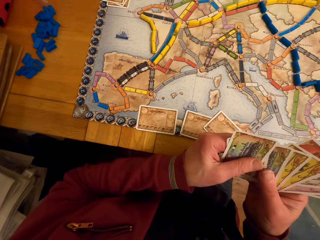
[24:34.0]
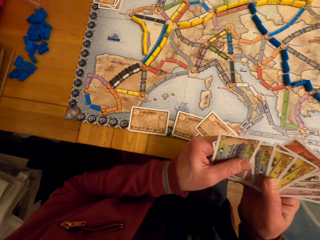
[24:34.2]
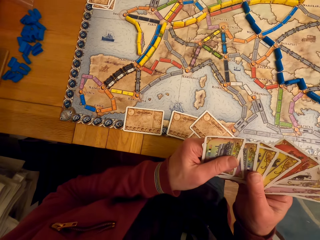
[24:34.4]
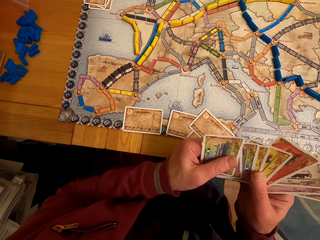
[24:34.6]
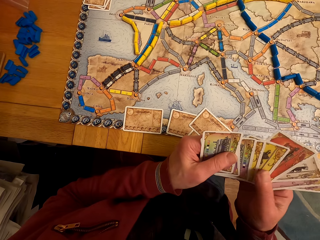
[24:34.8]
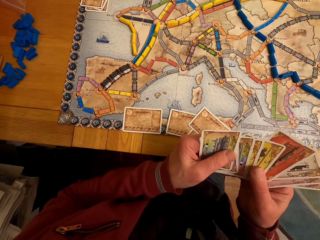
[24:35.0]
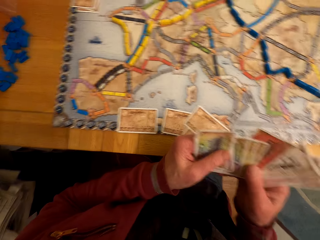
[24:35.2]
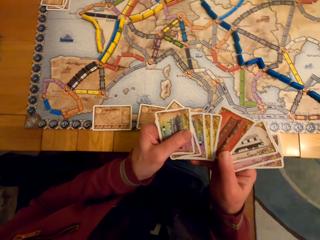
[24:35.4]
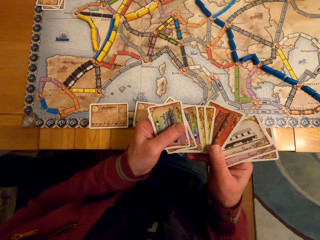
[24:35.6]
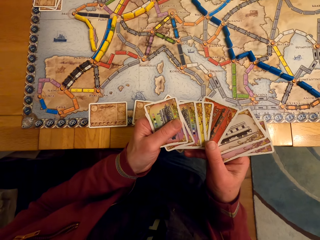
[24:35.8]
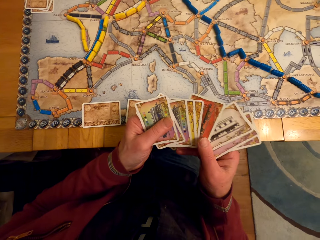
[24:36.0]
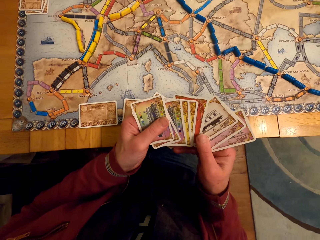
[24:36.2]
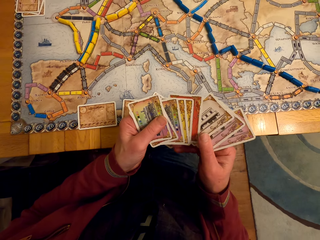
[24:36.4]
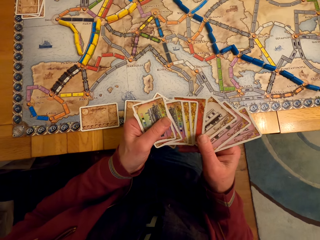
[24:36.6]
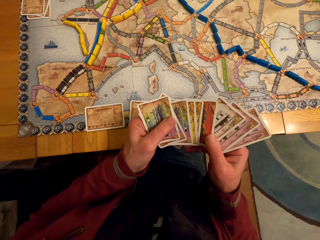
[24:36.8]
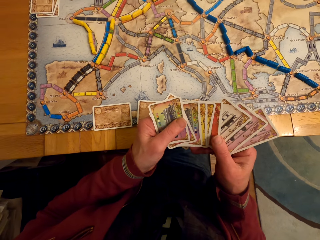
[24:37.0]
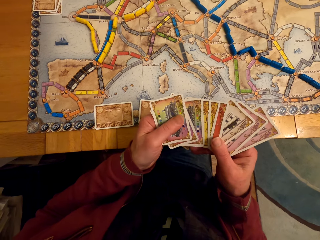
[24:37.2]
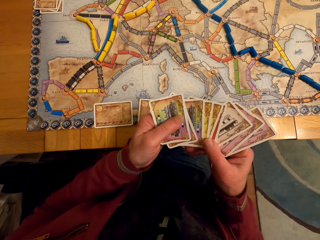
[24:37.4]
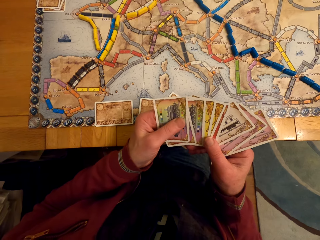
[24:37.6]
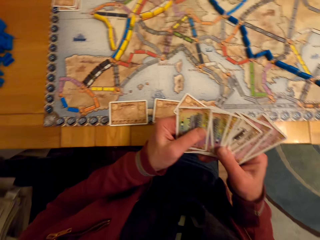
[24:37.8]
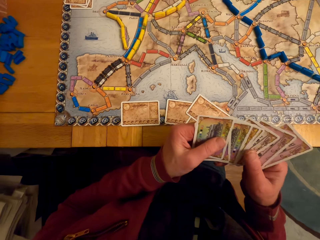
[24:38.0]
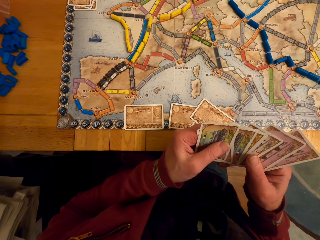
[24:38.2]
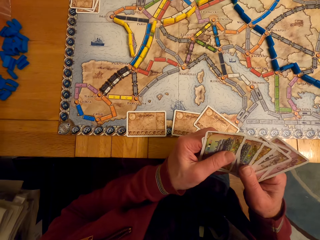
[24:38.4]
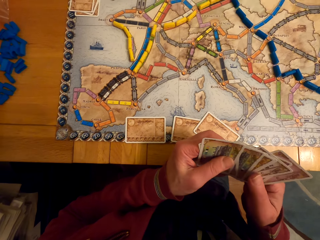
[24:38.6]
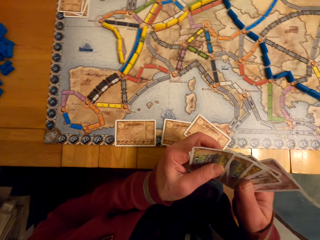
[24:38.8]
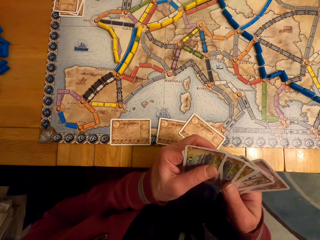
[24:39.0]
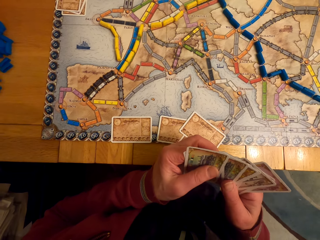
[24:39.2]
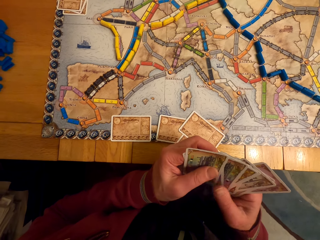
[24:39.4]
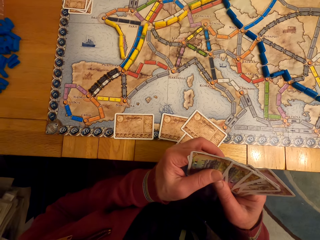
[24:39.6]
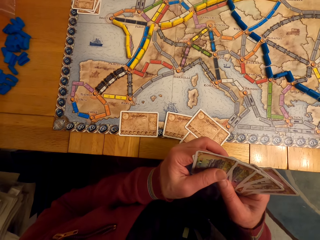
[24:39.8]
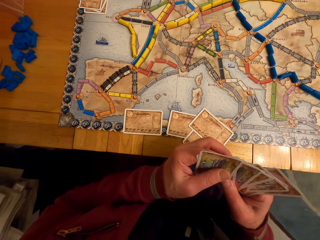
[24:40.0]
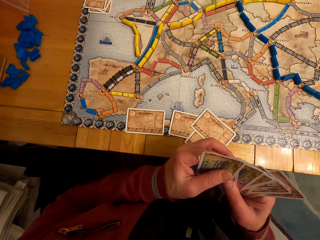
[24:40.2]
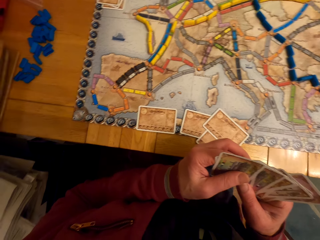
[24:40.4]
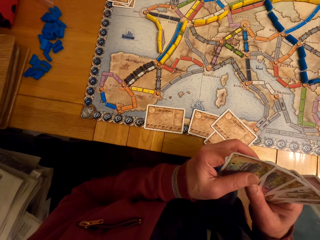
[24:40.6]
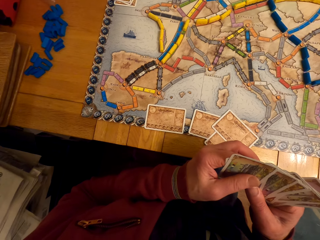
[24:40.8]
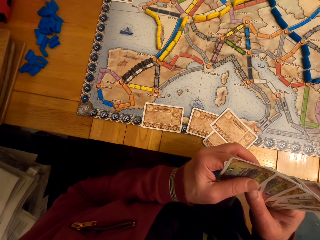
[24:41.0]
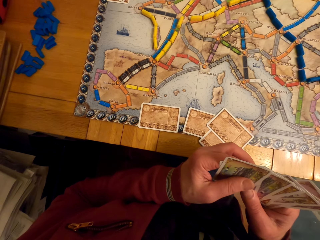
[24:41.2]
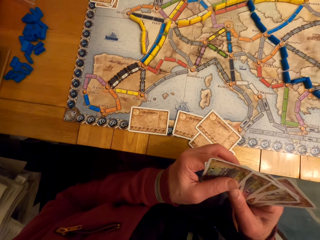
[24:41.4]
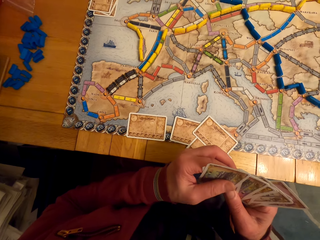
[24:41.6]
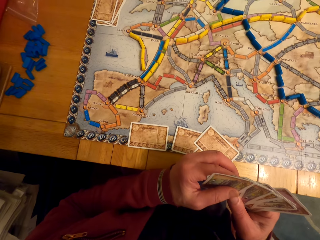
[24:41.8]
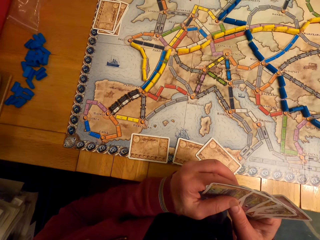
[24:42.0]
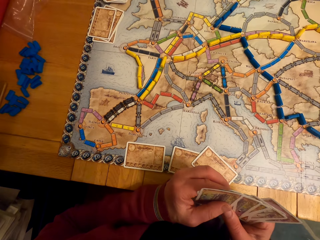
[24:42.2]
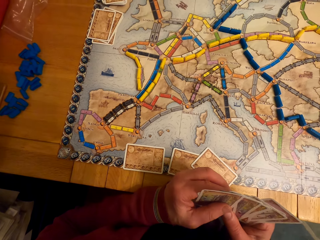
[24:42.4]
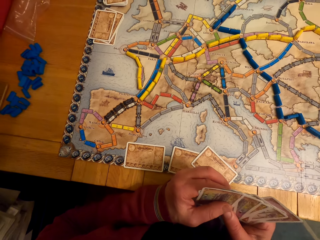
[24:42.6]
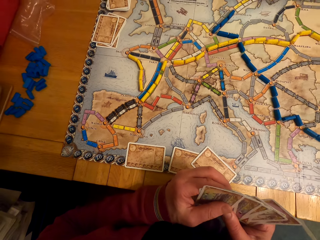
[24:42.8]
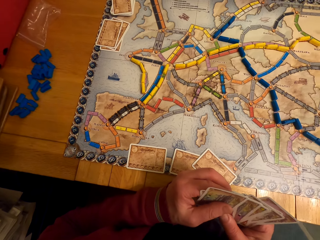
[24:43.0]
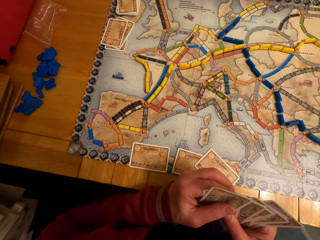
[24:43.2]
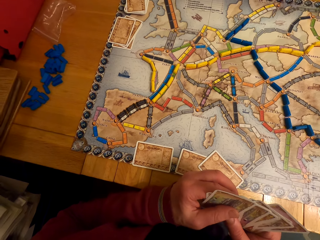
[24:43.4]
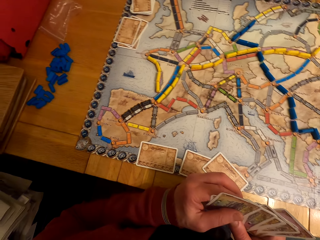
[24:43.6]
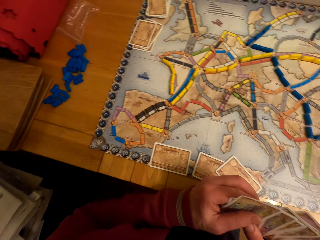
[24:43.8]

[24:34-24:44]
The camera wearer stares at the board game cards on his hands. He looks around.

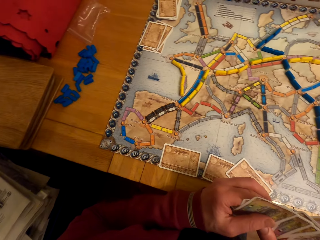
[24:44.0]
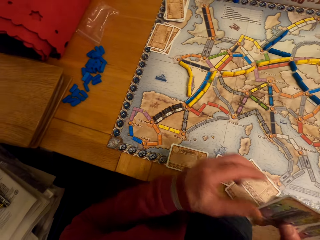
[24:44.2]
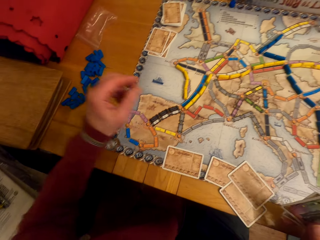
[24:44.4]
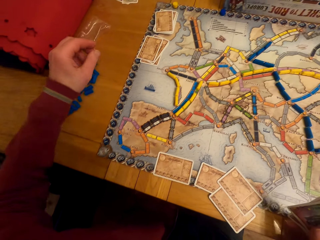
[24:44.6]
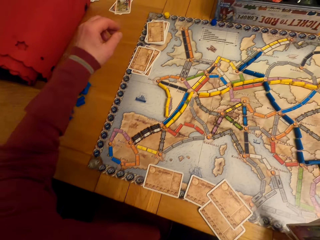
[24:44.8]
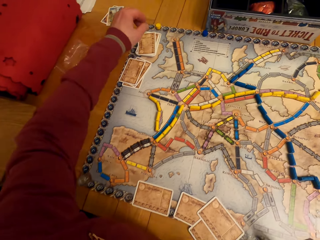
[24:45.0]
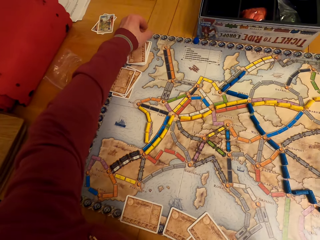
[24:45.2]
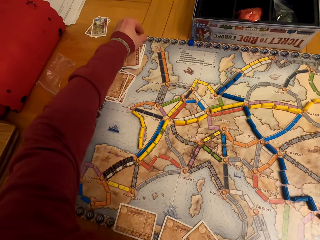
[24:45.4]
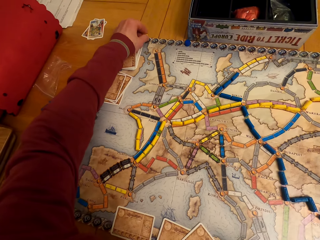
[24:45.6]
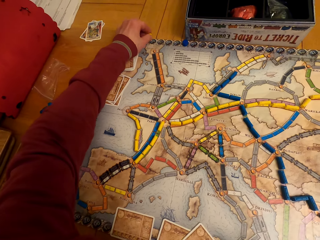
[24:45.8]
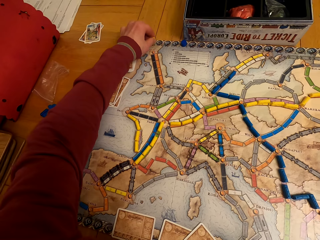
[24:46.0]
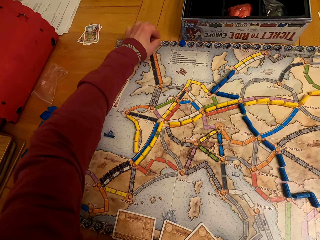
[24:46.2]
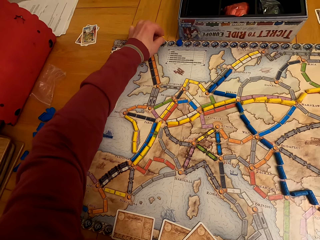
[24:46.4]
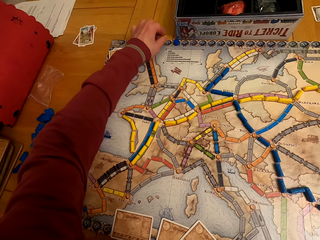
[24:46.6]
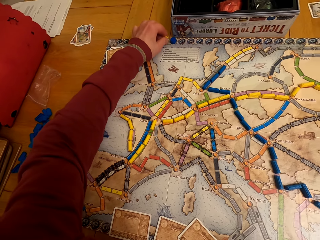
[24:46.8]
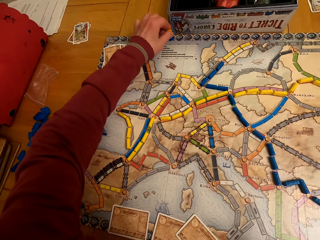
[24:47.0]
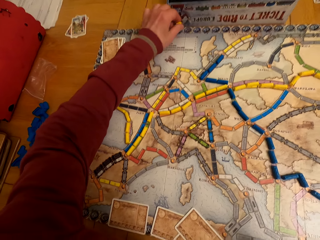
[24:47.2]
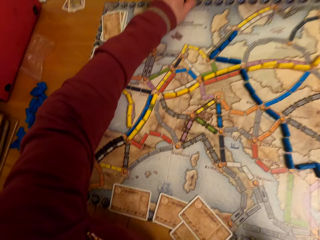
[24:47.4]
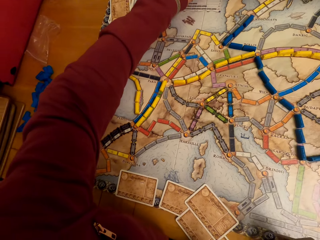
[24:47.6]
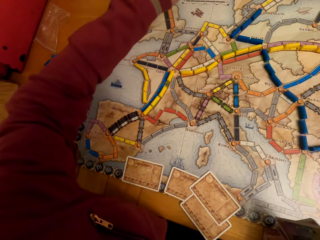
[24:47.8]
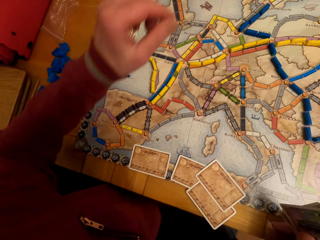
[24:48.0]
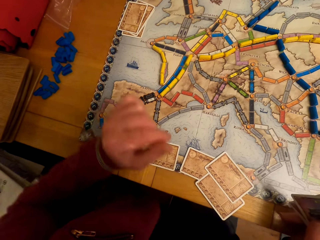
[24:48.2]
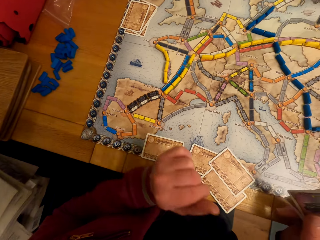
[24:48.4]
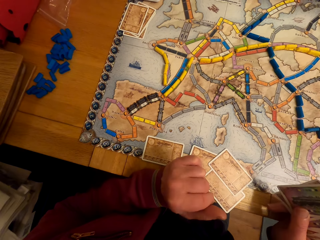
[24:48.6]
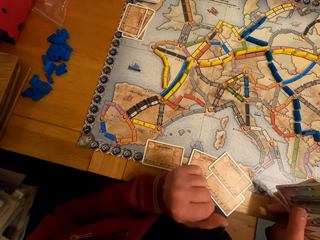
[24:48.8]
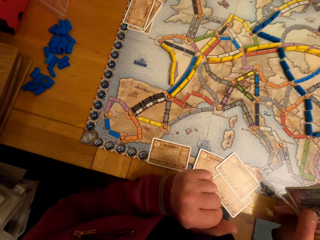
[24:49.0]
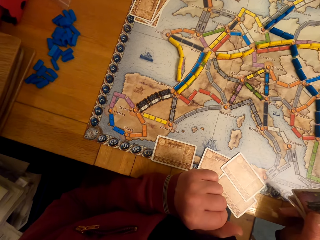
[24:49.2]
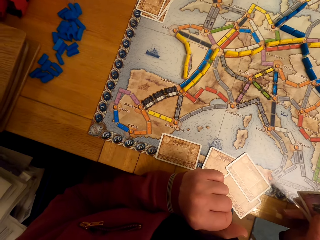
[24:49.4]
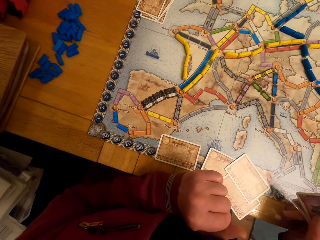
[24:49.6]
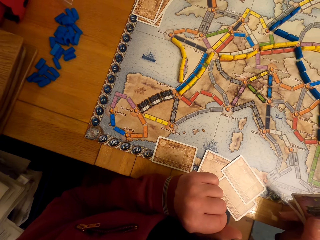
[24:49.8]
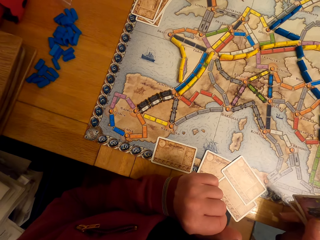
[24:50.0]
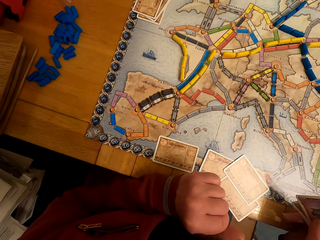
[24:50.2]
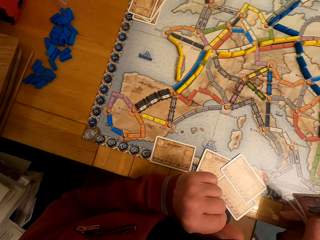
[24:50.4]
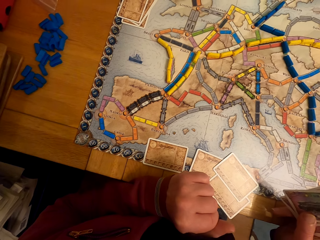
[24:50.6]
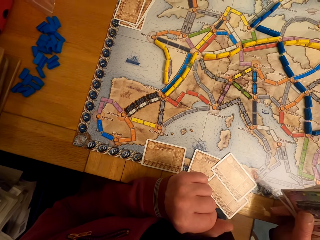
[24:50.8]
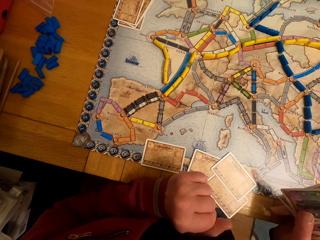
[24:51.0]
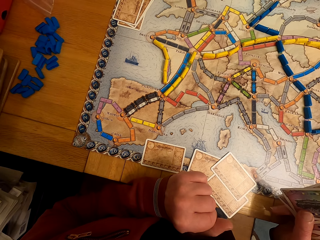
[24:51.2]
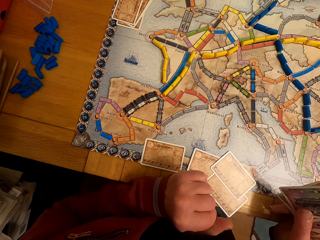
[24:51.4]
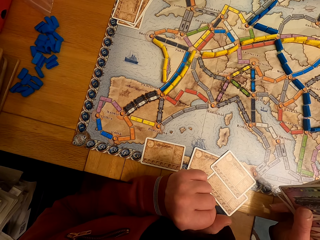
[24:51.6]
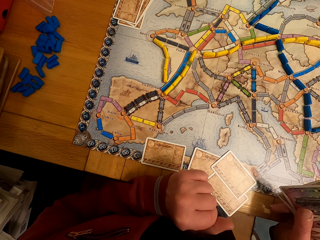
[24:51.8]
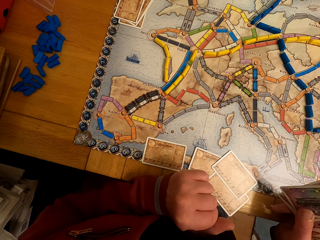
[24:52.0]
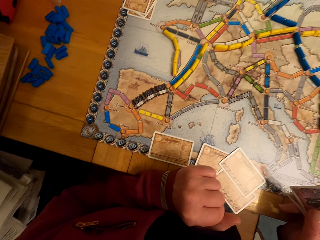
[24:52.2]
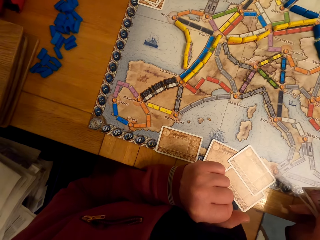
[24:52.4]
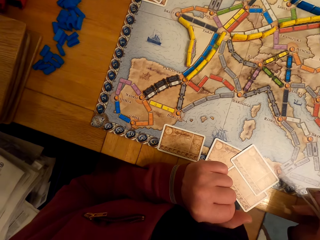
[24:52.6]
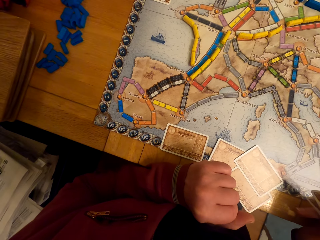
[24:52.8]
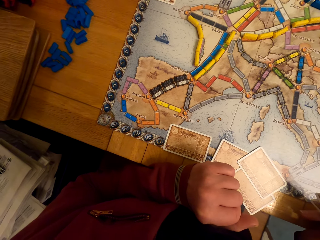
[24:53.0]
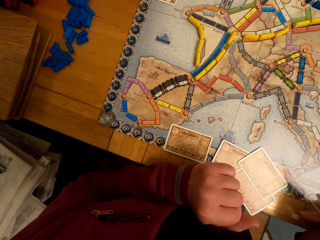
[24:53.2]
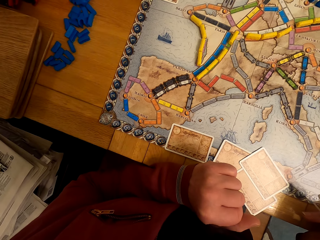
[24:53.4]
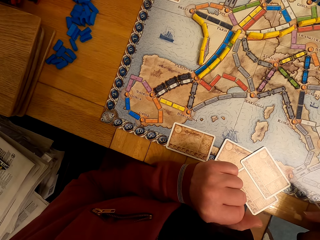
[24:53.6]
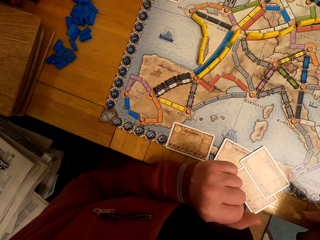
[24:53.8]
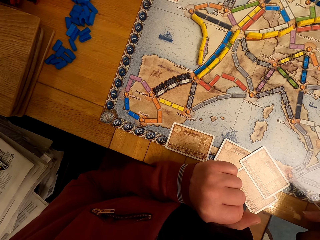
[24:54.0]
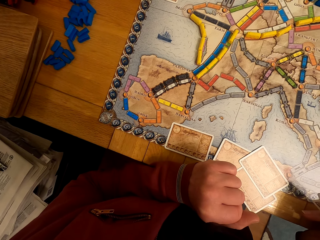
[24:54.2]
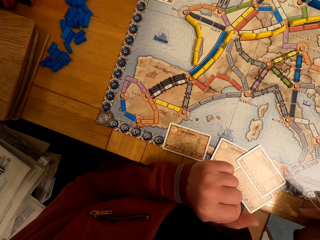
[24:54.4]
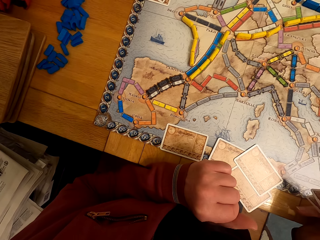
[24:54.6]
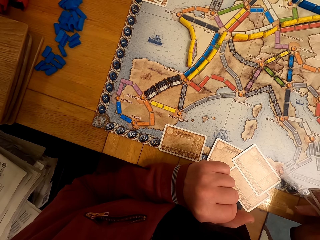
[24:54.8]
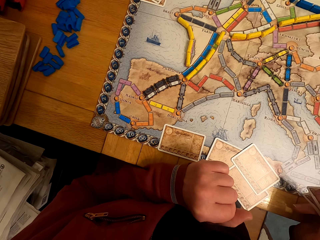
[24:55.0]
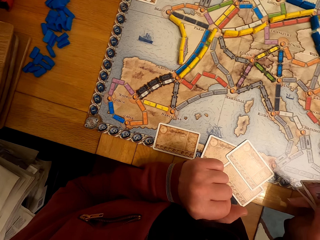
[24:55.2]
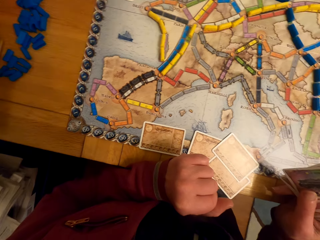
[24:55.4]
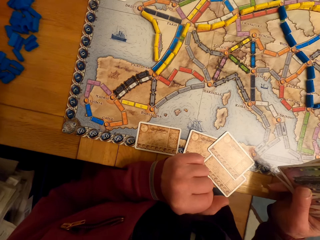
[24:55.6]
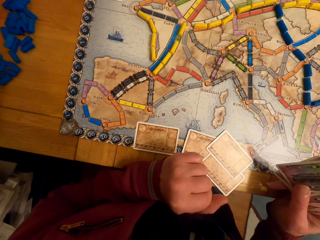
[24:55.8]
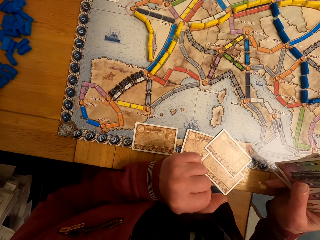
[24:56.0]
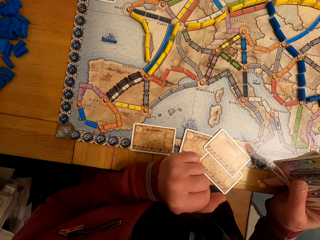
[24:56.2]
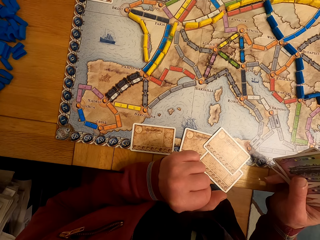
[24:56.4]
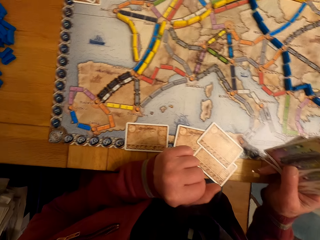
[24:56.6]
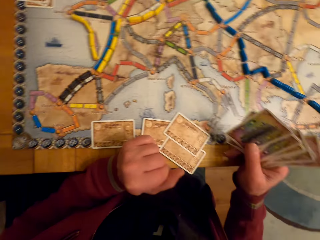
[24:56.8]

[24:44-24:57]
The camera wearer moves the board game chips on the table. They move the hand. They look at the cards.
